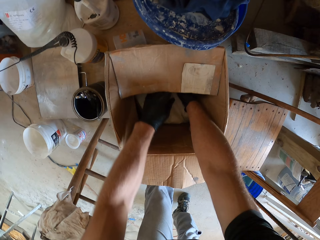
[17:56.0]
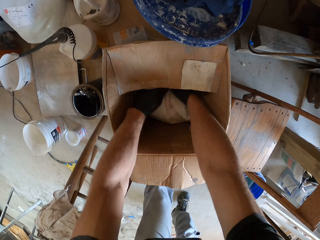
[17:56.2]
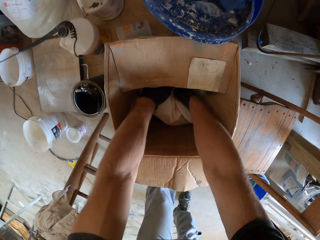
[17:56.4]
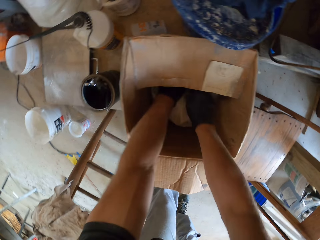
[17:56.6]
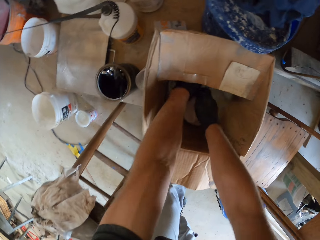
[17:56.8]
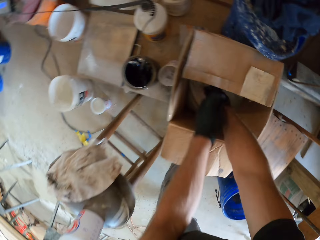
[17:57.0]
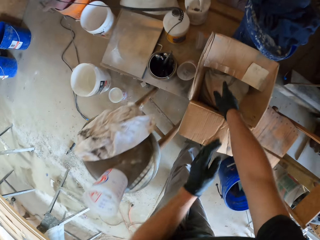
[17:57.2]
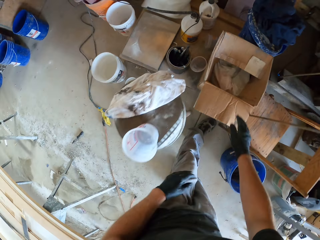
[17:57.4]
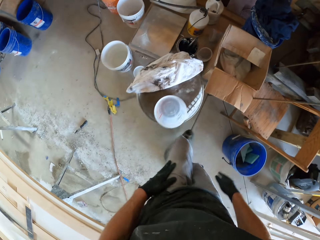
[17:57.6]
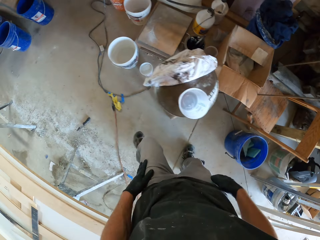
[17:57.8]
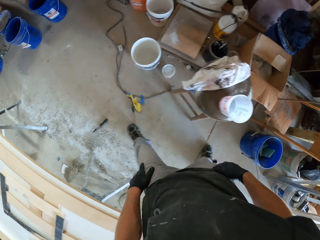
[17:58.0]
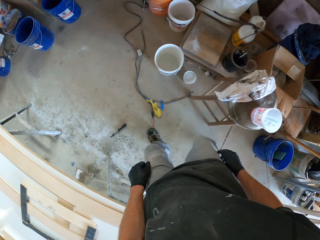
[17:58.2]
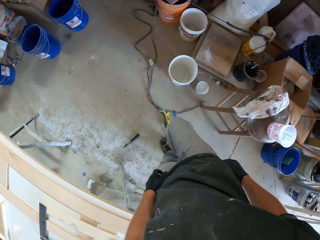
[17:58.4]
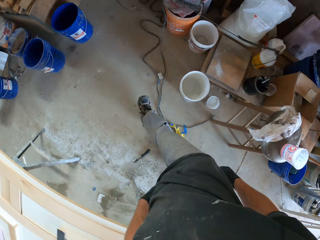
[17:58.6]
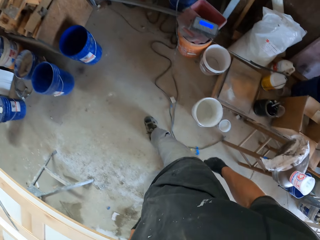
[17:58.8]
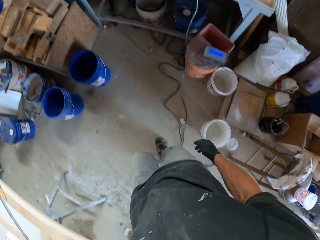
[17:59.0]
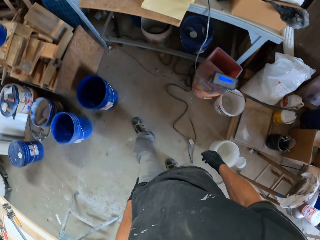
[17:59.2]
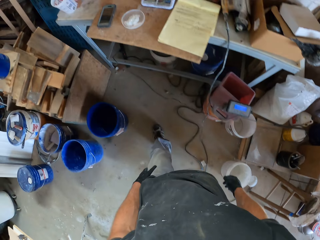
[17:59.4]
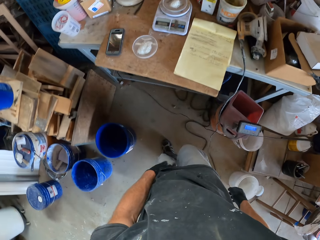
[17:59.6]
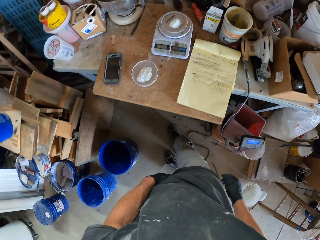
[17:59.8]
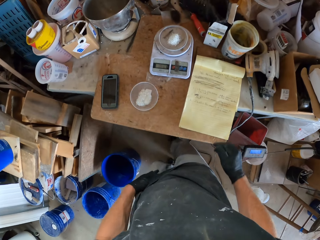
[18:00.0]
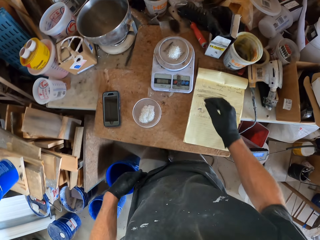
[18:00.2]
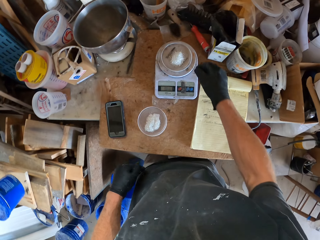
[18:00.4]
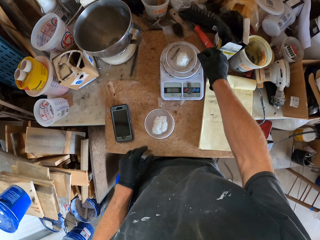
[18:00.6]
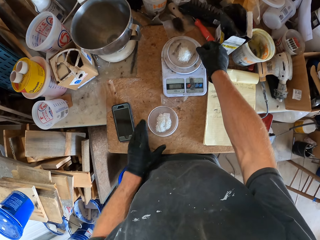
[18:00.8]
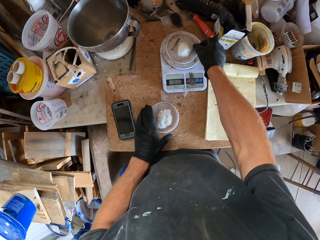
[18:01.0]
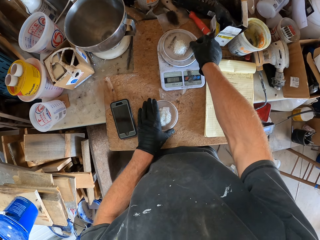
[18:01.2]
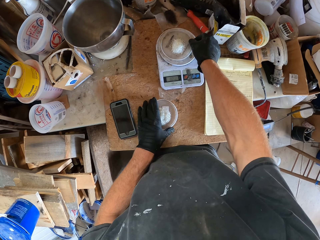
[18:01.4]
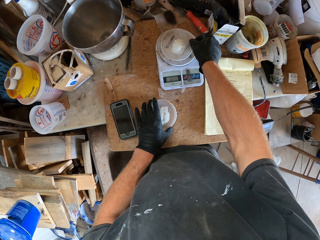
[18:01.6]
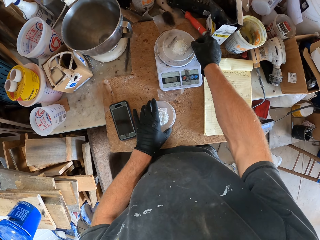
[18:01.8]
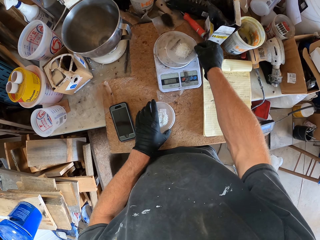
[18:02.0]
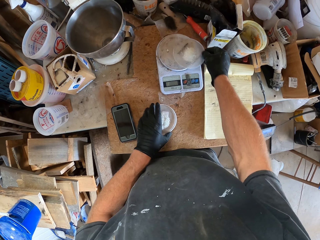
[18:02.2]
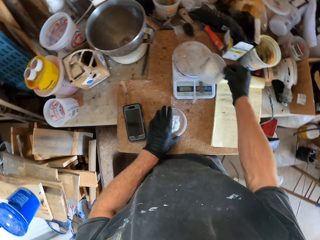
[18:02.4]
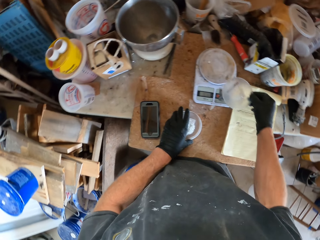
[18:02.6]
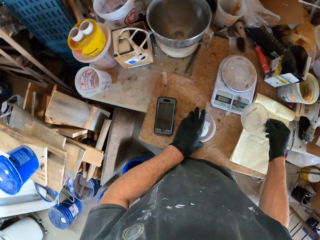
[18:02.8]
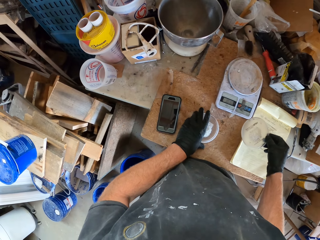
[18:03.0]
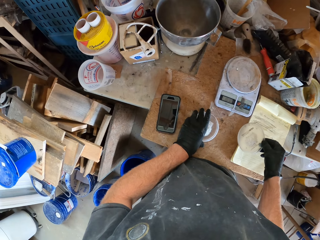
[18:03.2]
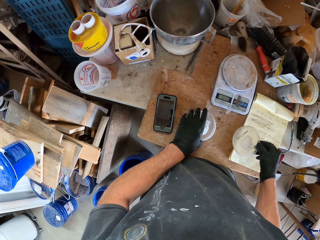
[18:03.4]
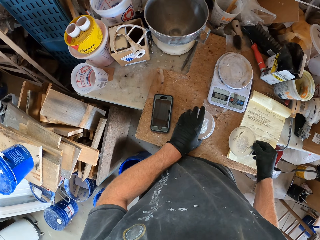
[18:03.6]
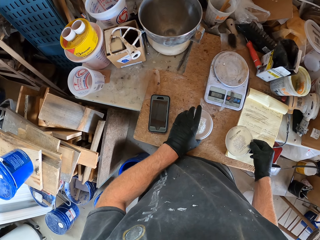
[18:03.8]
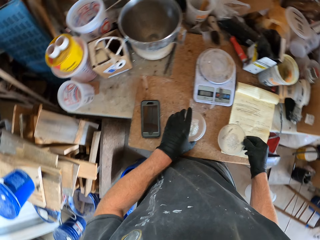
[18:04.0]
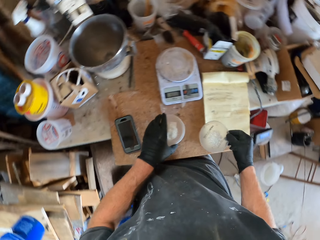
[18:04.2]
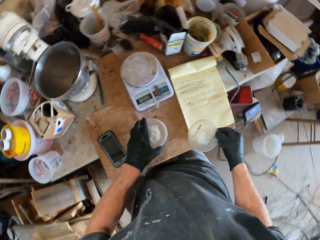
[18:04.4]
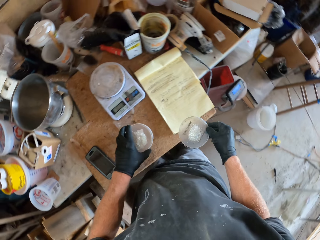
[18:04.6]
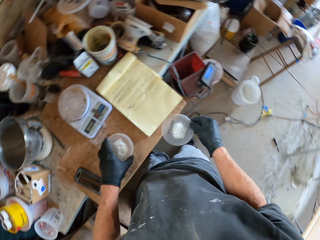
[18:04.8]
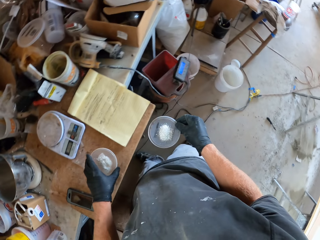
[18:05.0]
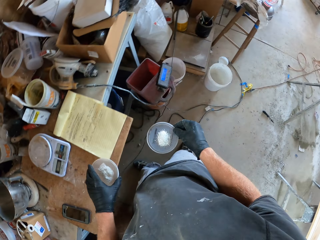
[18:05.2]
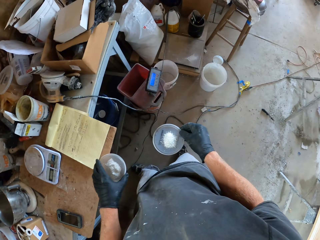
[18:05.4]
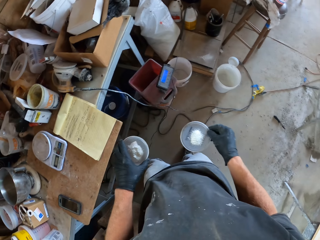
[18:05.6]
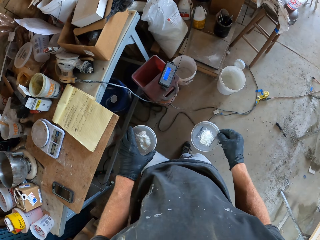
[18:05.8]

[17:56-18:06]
The camera wearer walks towards the table. He carries the lid of white cement on the weighing scale from the weighing scale with his right hand. He carries the other lid of white cement from the table with his left hand.

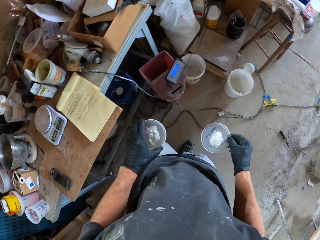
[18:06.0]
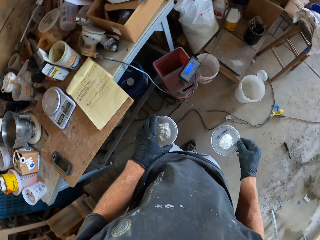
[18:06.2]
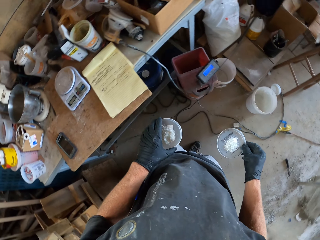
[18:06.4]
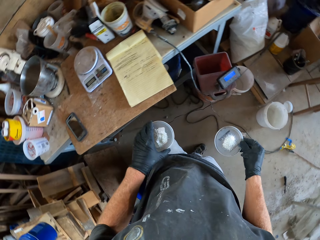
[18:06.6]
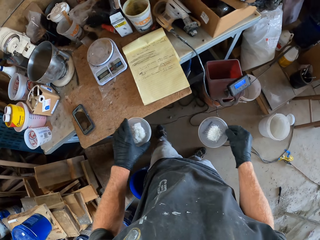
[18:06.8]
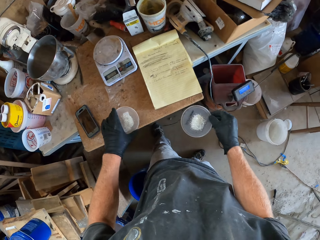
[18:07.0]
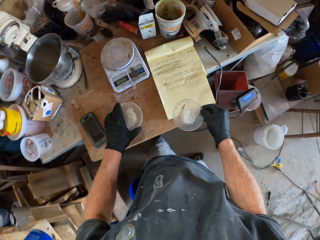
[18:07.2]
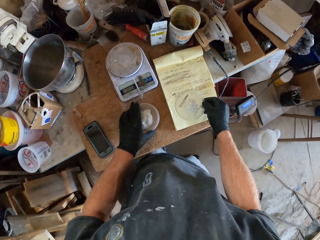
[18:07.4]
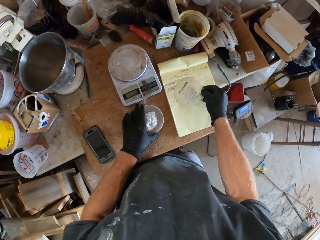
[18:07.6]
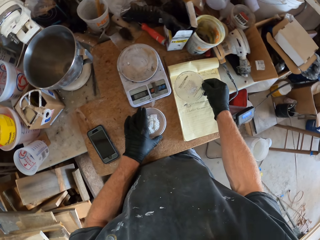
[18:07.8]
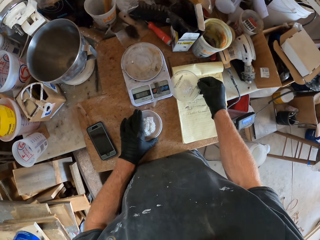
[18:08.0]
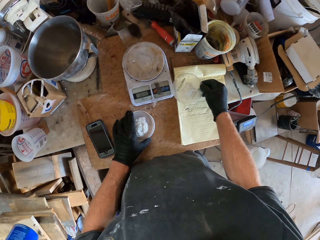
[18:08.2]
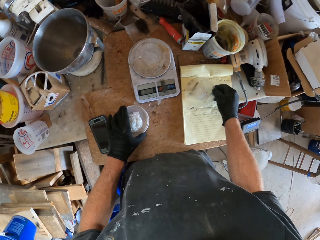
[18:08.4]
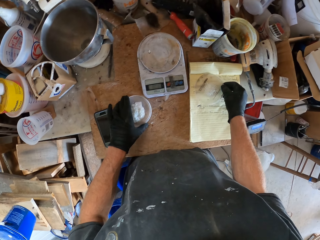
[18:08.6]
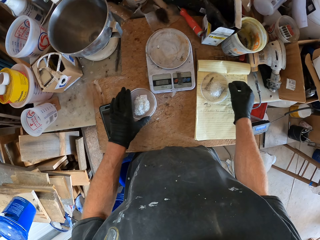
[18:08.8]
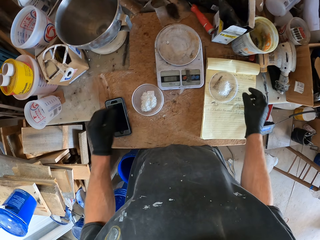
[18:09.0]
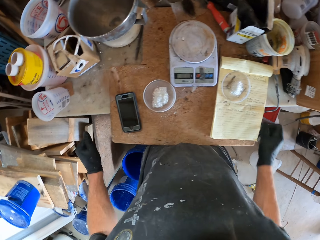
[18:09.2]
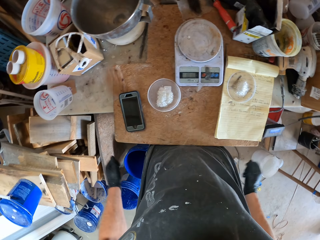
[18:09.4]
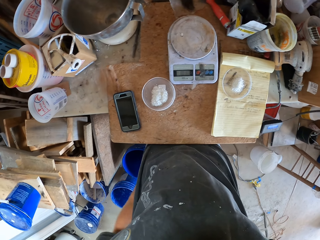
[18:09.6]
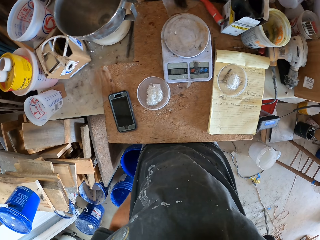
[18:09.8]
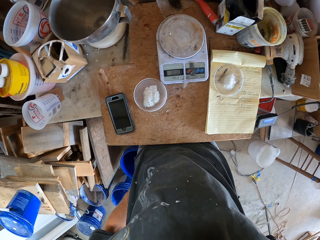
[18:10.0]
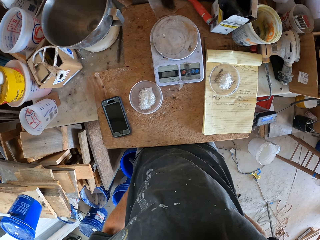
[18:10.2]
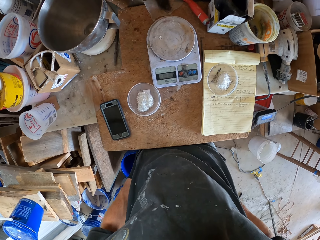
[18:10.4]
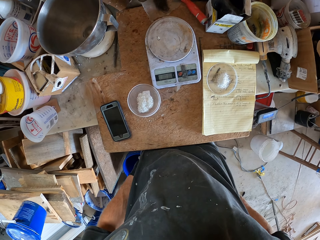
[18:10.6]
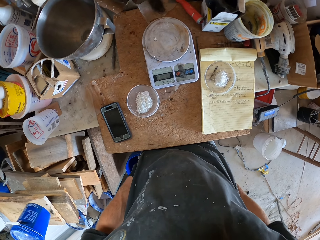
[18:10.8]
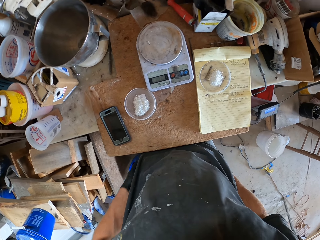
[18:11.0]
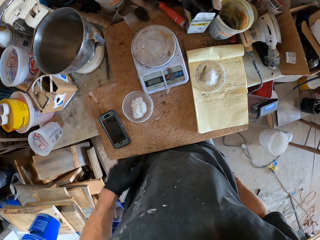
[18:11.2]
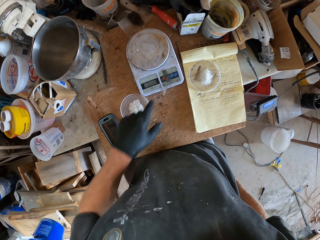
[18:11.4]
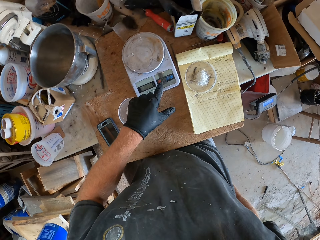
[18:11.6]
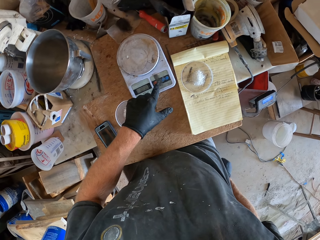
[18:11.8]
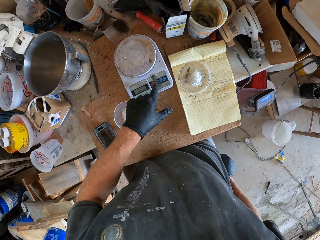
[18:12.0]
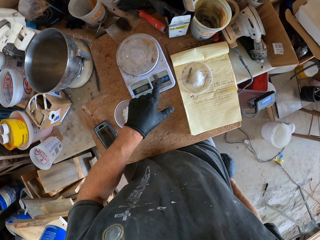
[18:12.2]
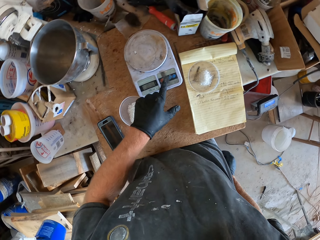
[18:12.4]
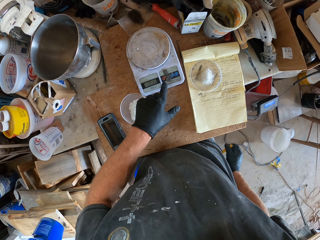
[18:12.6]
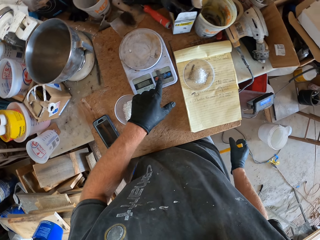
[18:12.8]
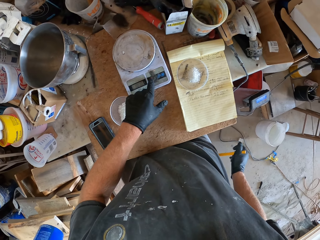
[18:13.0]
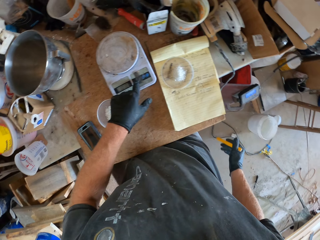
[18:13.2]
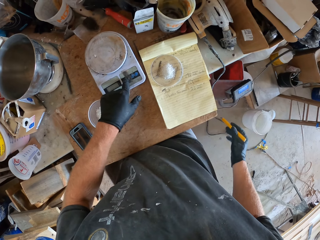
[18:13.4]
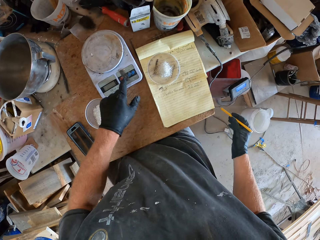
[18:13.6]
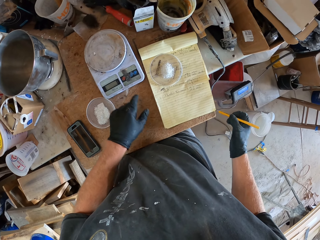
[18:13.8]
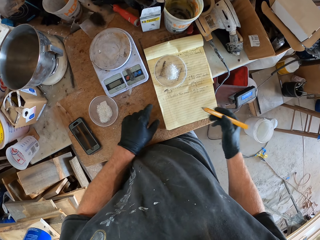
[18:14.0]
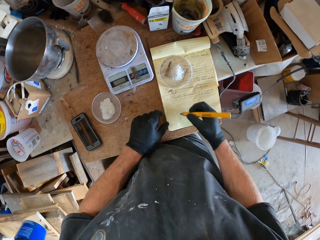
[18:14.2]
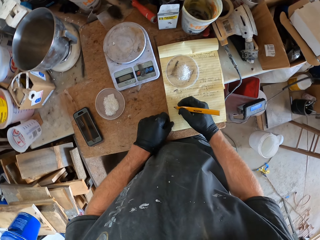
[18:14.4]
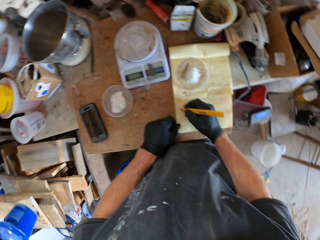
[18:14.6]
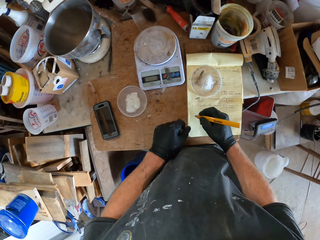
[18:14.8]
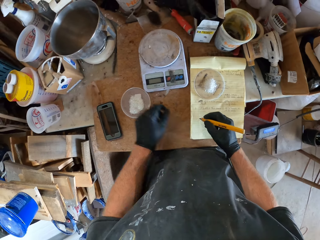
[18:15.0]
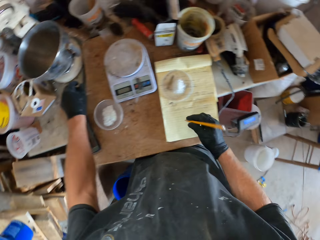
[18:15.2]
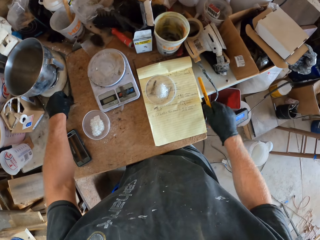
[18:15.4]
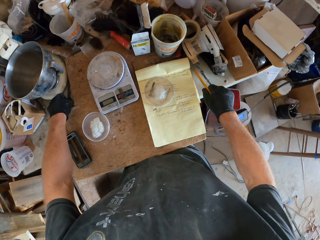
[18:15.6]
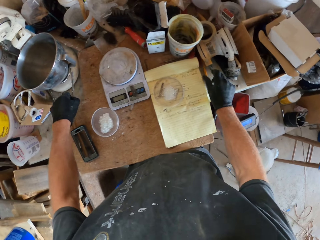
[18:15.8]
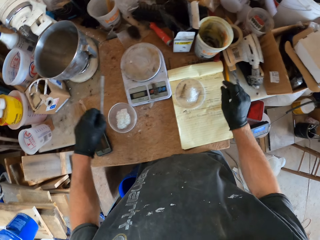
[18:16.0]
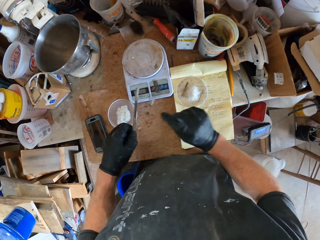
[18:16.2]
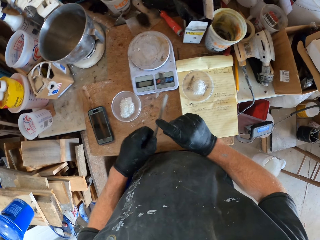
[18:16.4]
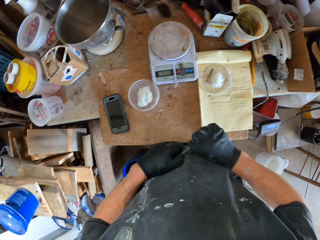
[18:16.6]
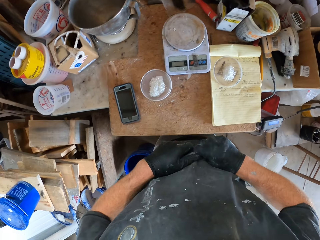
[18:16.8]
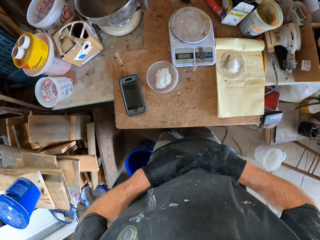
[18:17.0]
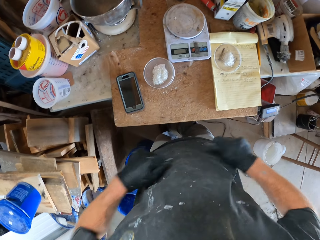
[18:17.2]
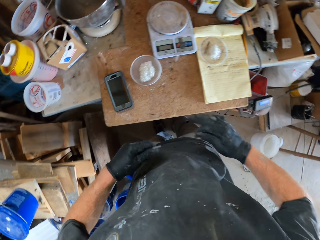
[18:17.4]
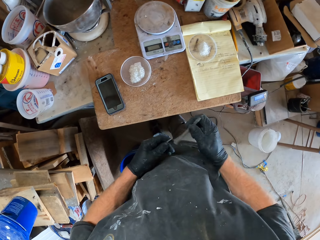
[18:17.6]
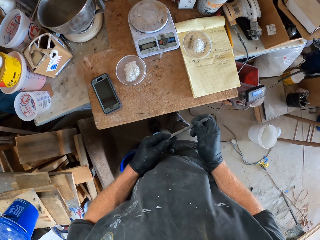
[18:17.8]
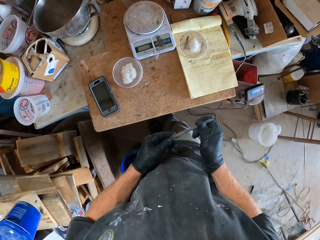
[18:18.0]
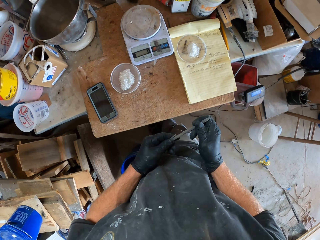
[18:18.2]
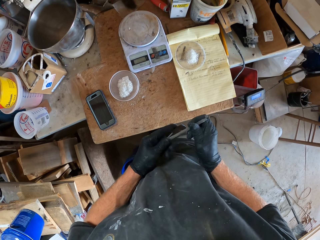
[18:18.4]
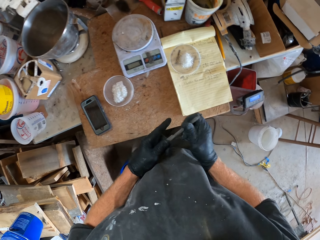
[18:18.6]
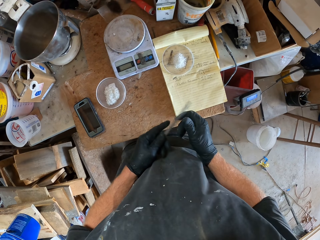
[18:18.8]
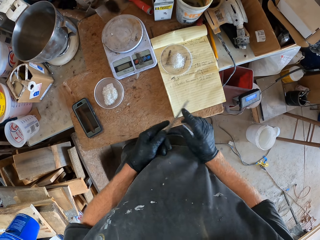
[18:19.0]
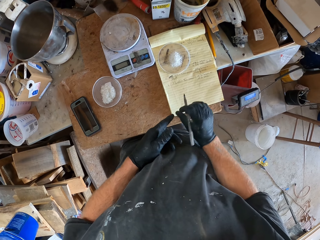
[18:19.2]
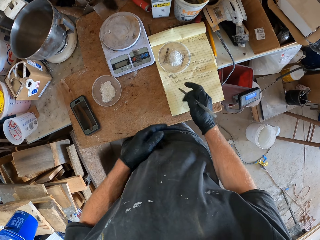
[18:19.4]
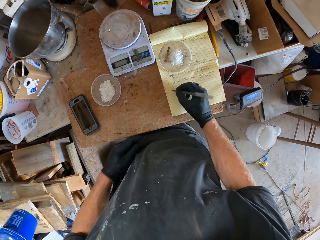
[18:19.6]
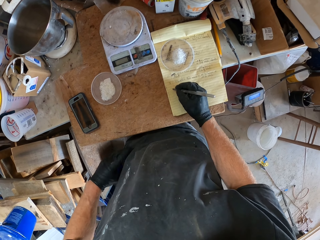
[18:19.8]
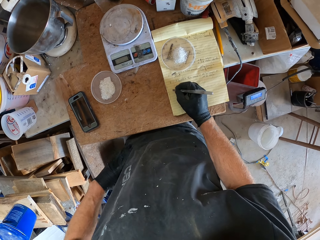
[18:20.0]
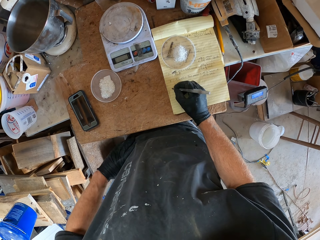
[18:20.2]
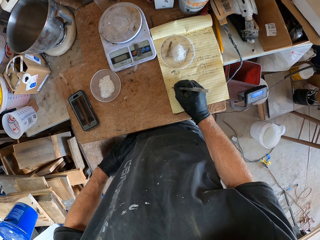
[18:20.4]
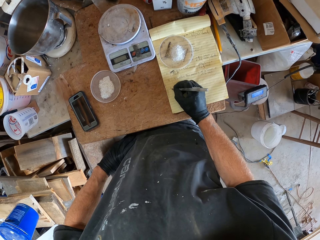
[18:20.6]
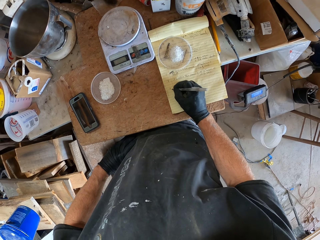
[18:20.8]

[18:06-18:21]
The camera wearer turns. He drops the two lids of white cement on the table. He touches his trousers. He brings out a pen from his trousers with his right hand. He turns the weighing scale off with his left hand. He tries writing on a book on the table. He picks up a biro pen from the table. He drops the pencil on the table. He exchanges the biro pen on his hands. He uncaps the pen. He places the lid on the biro pen. He exchanges the biro pen on his hands. He holds his waist. He writes on the book with the pen.
